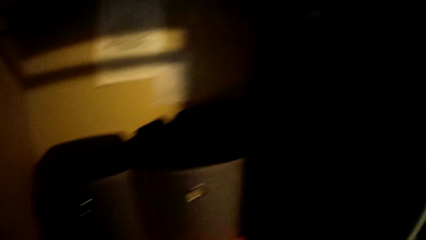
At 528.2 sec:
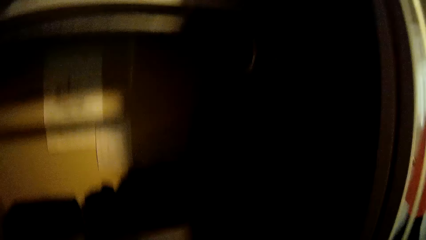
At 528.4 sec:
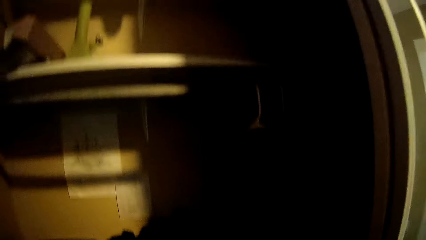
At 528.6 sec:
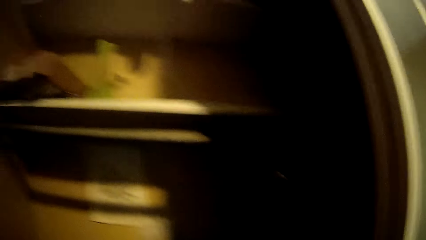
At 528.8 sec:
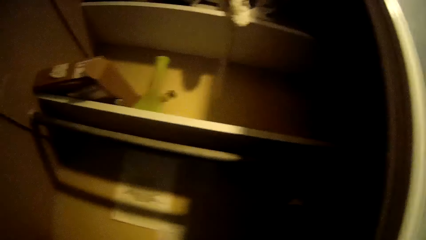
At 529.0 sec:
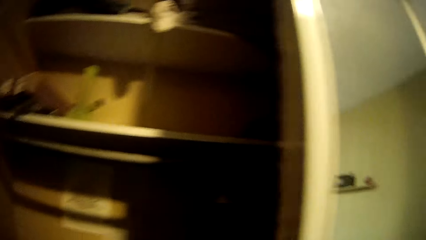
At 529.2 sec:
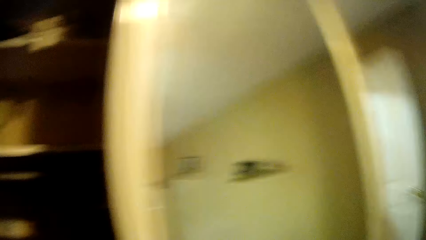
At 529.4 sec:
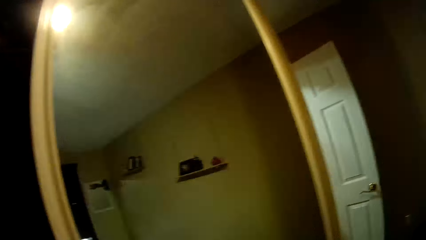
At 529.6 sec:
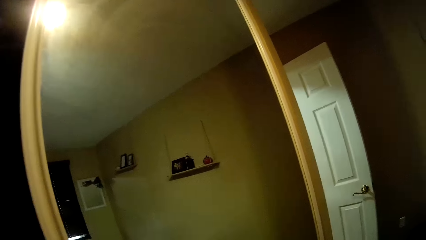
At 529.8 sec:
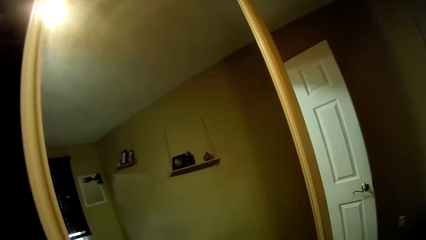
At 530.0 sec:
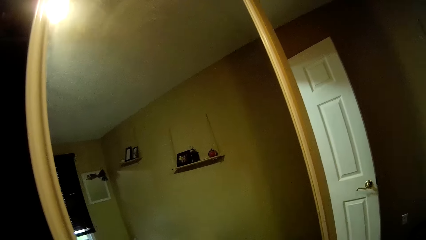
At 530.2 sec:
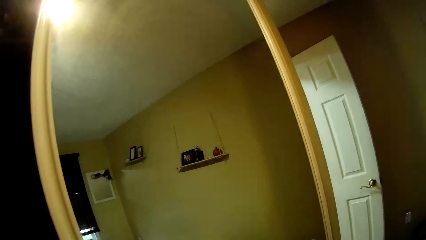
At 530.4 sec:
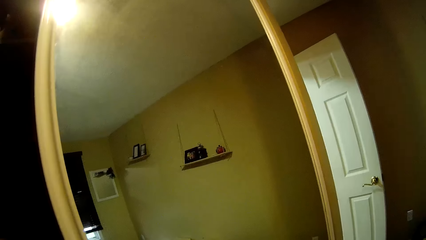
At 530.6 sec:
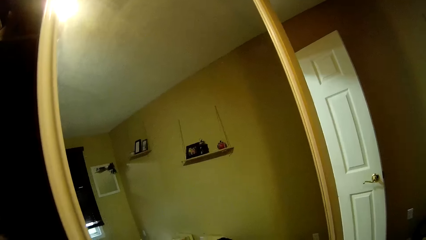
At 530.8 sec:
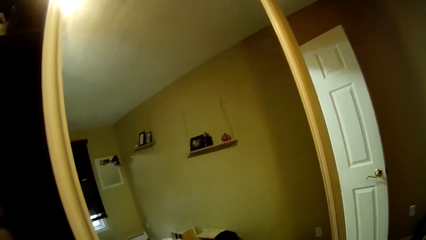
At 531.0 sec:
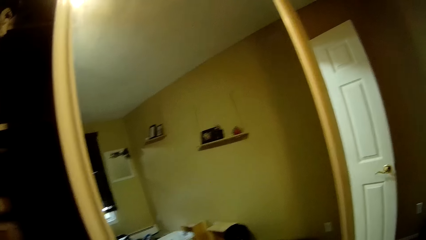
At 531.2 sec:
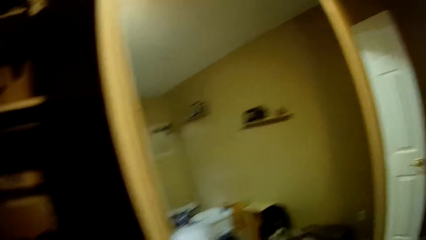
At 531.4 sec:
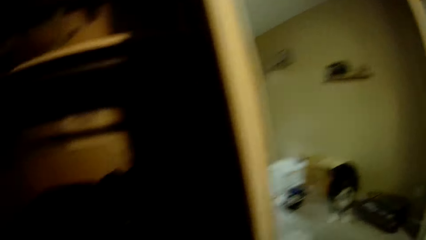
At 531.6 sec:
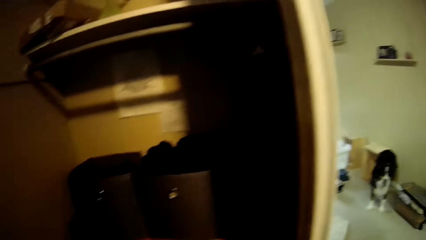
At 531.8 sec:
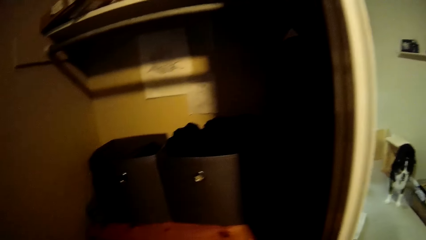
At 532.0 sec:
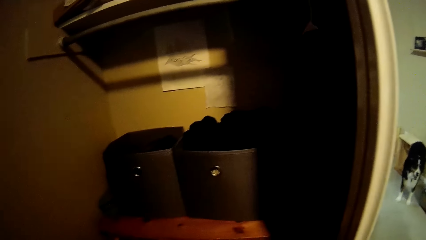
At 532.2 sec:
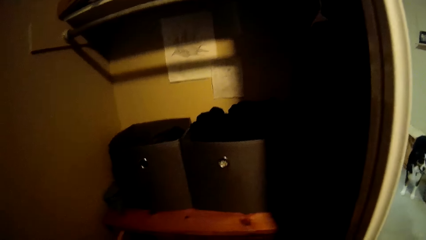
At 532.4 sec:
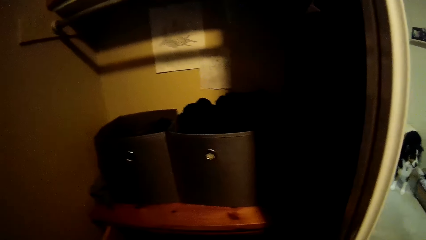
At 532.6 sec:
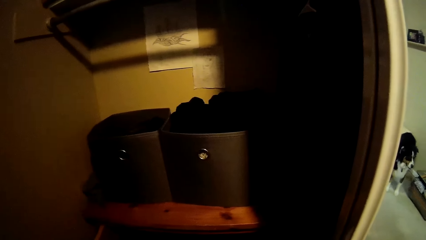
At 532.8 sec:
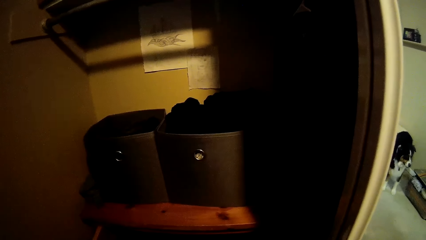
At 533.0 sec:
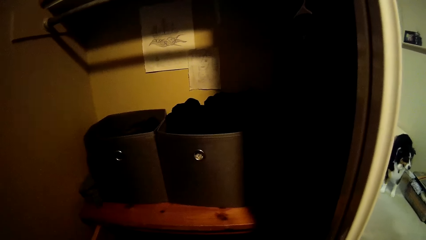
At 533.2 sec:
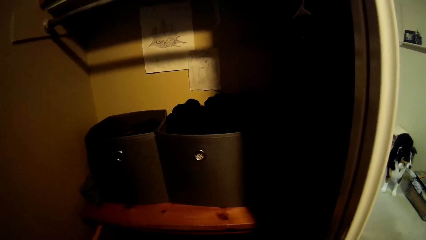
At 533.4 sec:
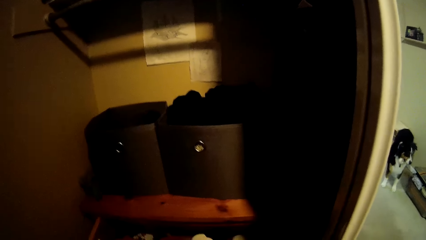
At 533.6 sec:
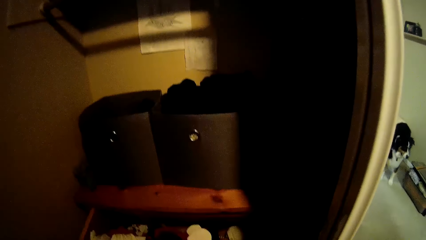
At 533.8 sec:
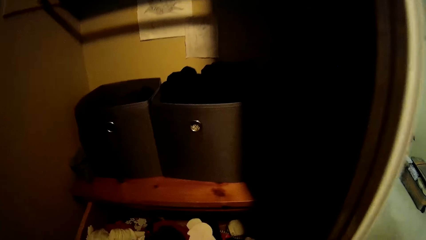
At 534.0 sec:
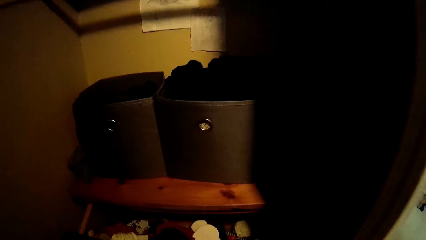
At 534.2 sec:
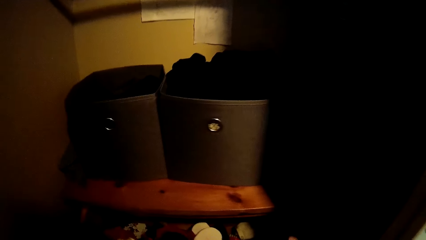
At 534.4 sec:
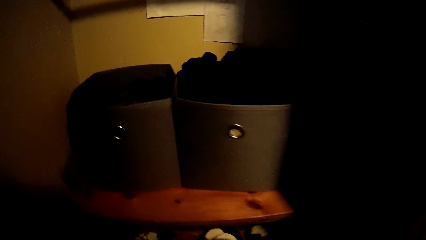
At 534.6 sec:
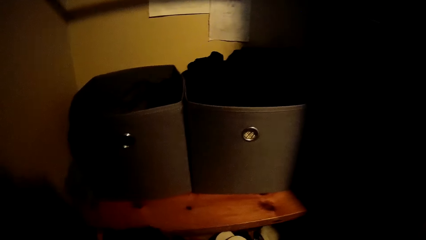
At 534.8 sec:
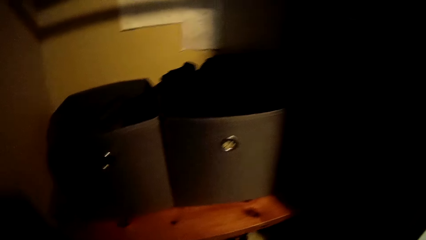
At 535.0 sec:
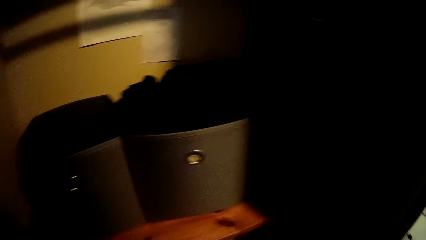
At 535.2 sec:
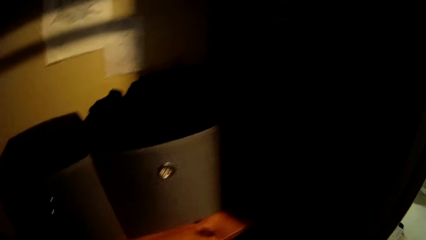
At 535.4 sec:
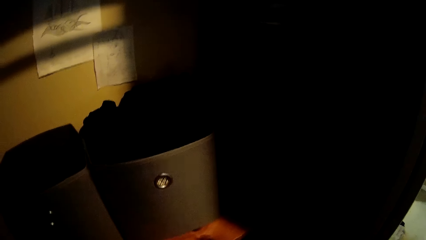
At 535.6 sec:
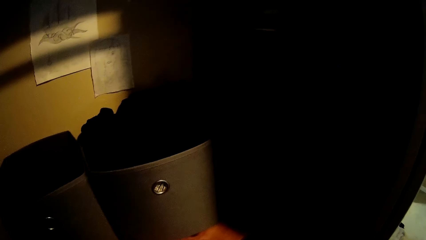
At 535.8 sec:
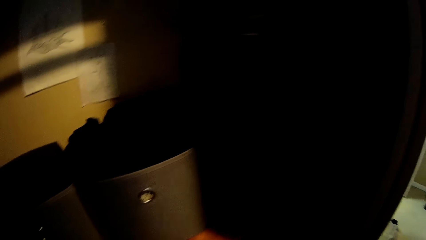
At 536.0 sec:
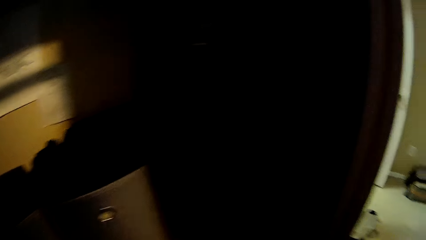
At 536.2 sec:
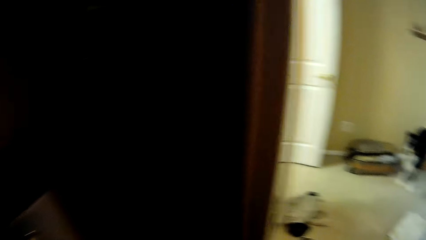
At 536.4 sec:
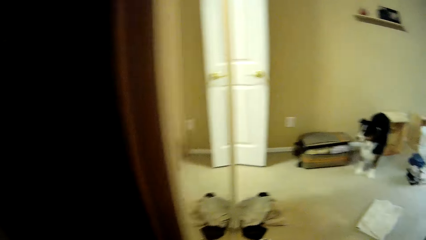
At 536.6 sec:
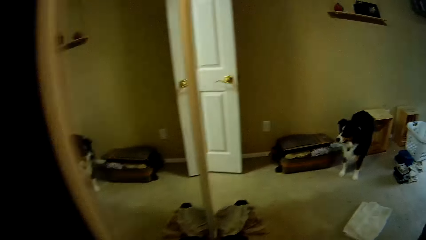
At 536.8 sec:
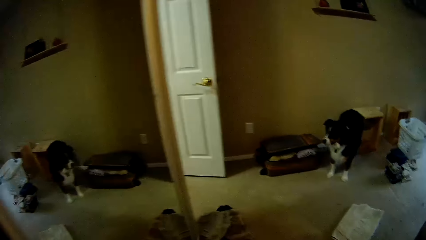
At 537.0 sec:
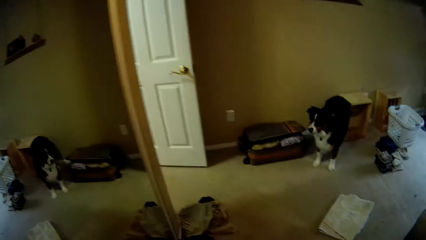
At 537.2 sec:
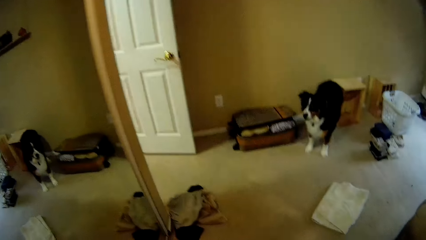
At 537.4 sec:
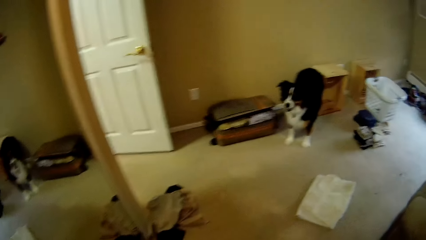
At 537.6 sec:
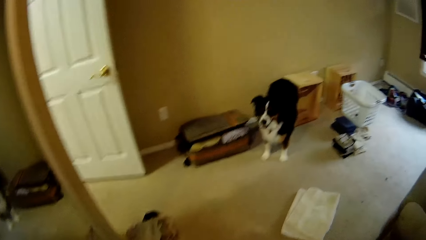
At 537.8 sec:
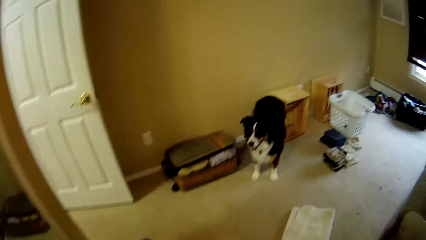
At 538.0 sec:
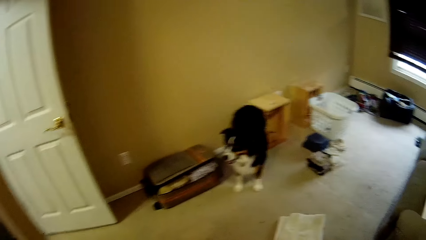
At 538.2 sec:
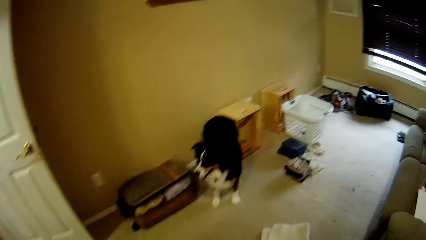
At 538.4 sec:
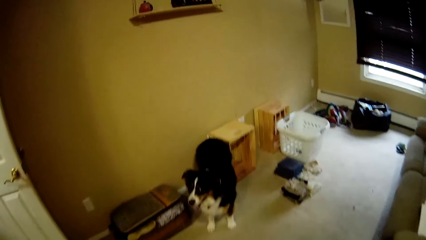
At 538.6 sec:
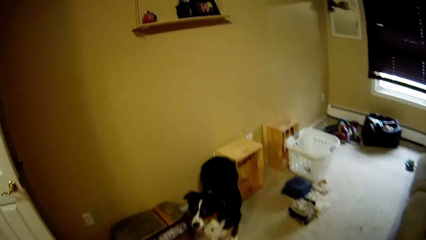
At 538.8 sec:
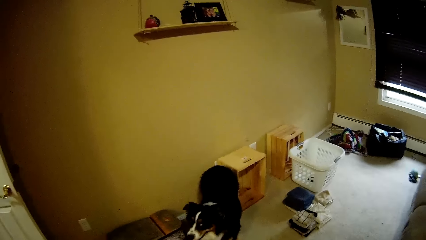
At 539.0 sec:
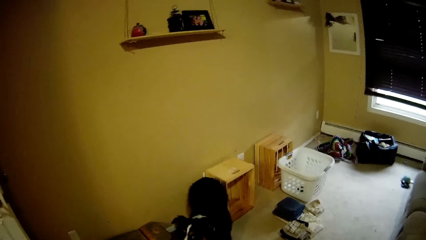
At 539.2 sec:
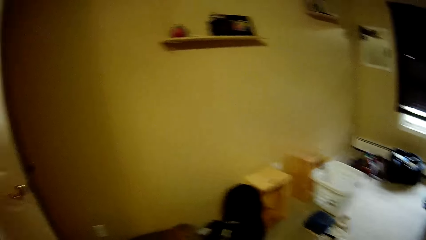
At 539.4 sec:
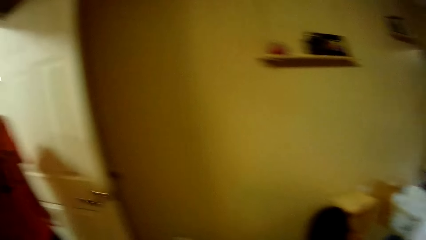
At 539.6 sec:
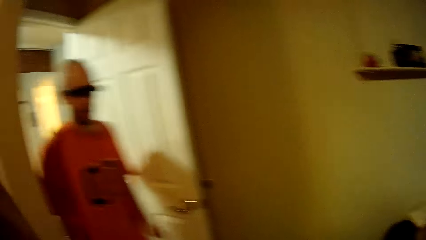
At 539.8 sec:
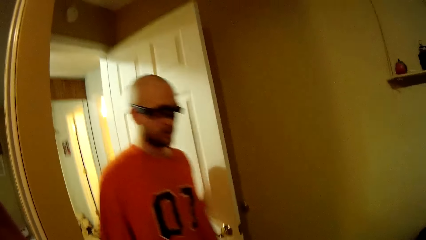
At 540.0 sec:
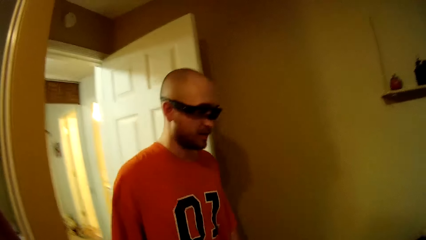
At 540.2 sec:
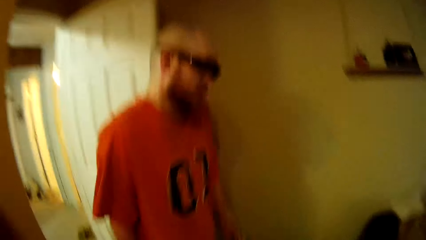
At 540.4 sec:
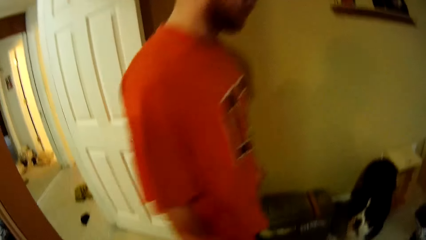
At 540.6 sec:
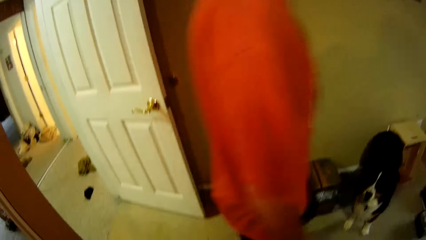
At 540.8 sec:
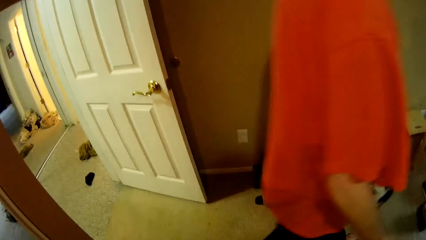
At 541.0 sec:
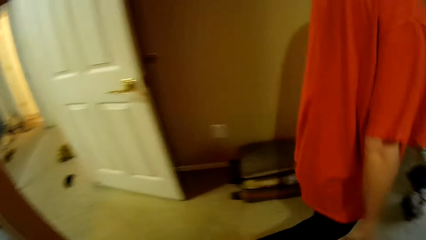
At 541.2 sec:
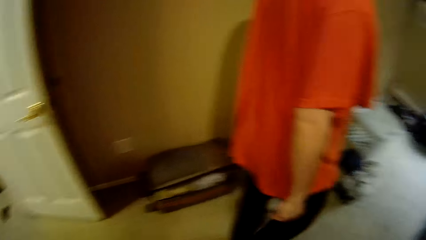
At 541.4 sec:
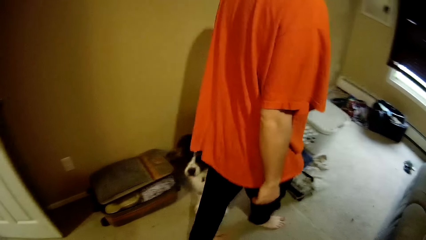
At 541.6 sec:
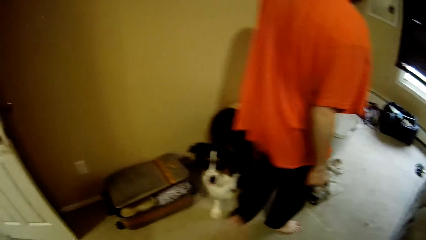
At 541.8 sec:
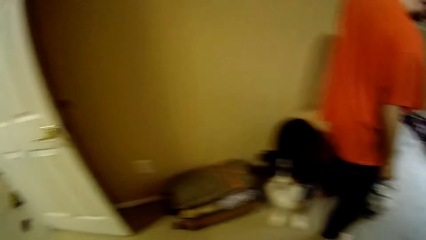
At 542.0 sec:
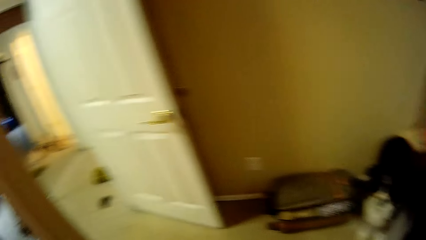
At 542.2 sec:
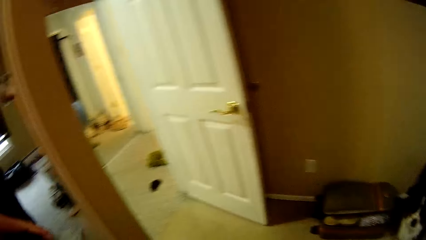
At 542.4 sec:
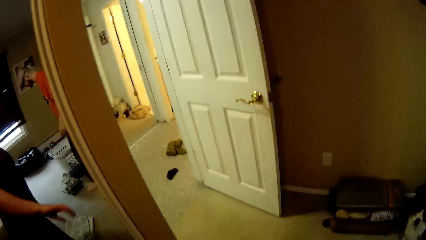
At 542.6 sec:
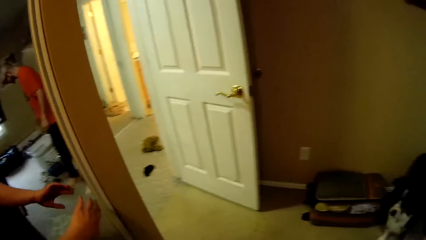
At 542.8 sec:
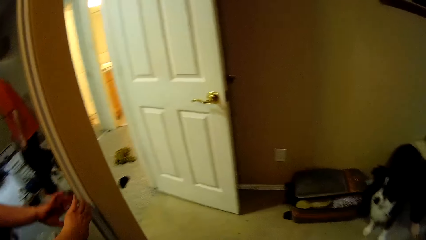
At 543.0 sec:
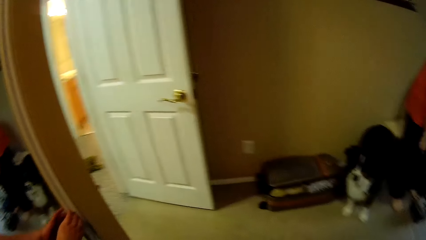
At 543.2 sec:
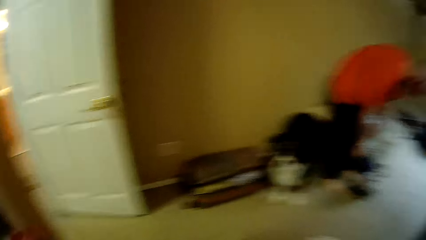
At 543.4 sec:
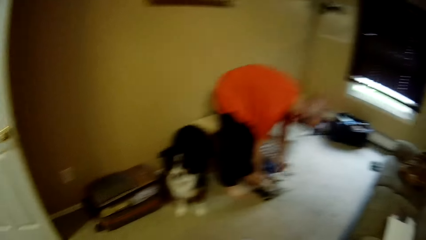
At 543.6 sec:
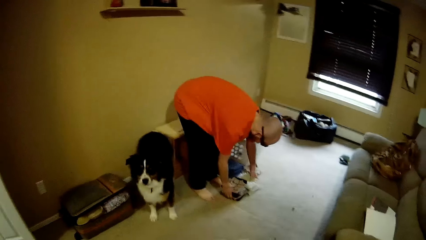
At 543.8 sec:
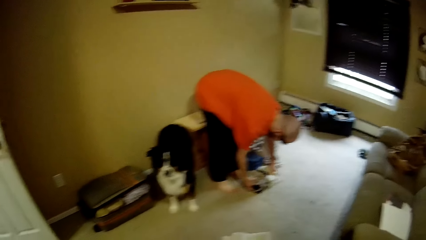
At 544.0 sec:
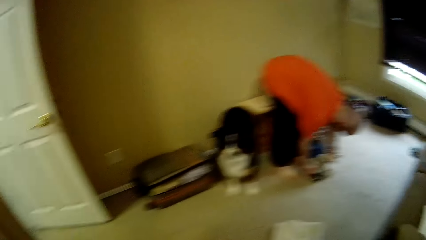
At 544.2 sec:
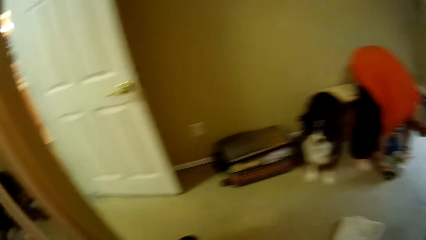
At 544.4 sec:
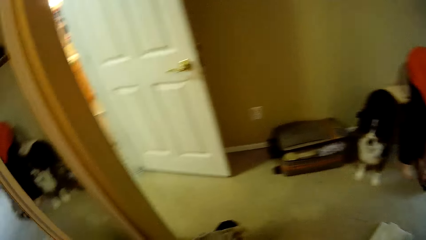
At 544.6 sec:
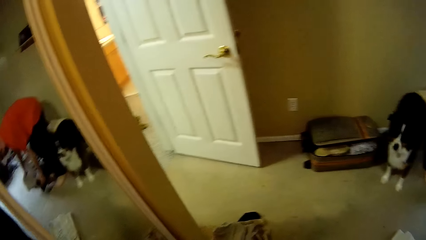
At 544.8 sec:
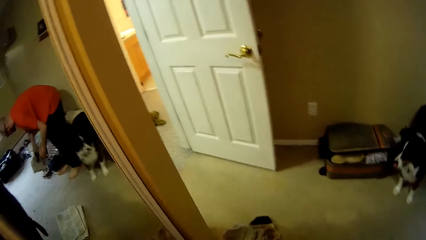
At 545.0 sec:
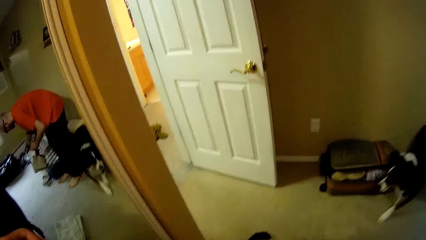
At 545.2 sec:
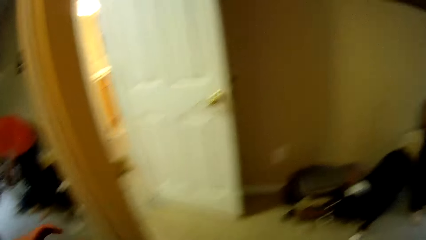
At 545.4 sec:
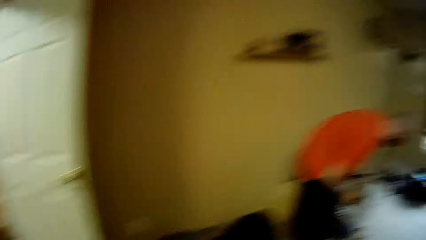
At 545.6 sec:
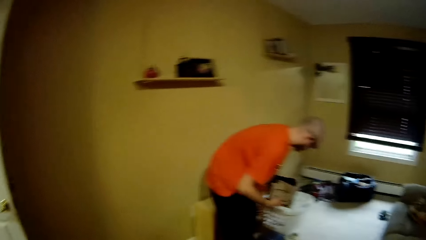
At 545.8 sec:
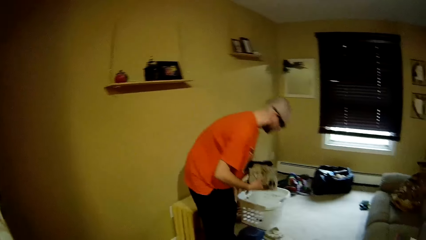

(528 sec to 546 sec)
The camera wearer looks around. She puts clothes in the wardrobe. She moves around the house. She dialogues with a man. She slides the door of the wardrobe with her left hand. The man picks some clothes on the floor with both hands. The camera wearer looks around.
